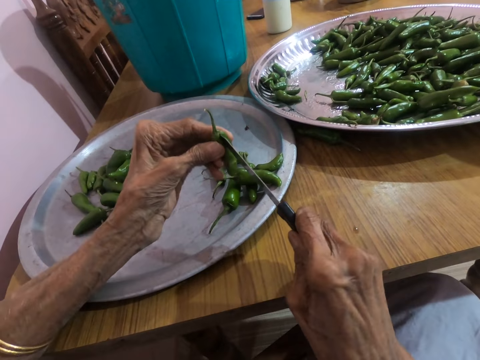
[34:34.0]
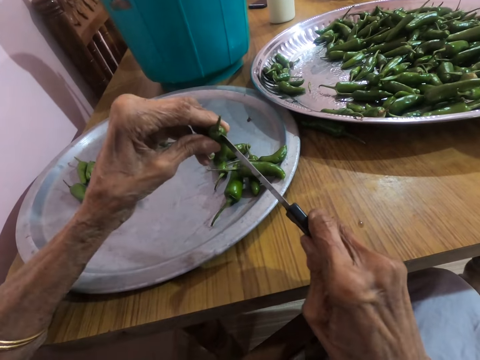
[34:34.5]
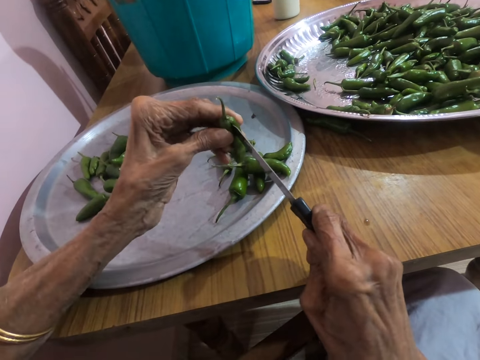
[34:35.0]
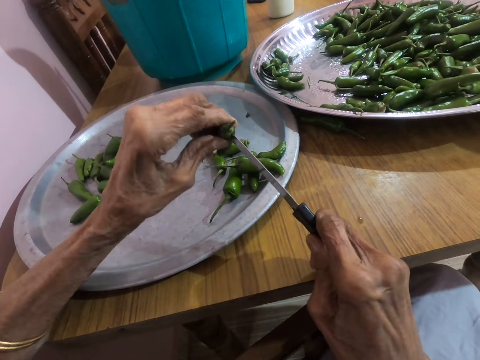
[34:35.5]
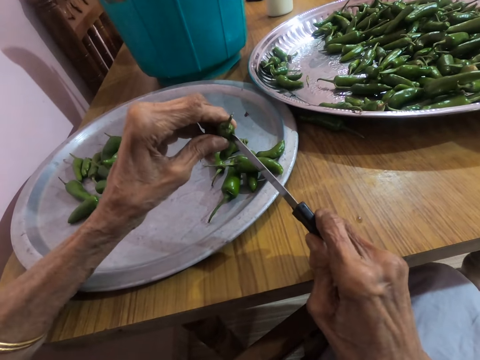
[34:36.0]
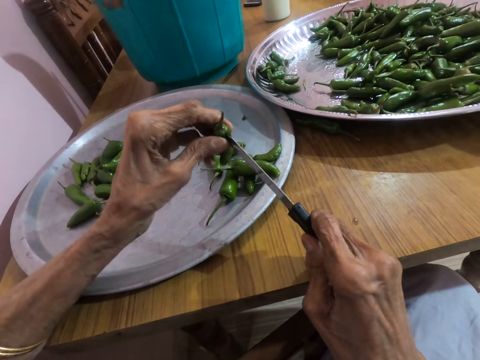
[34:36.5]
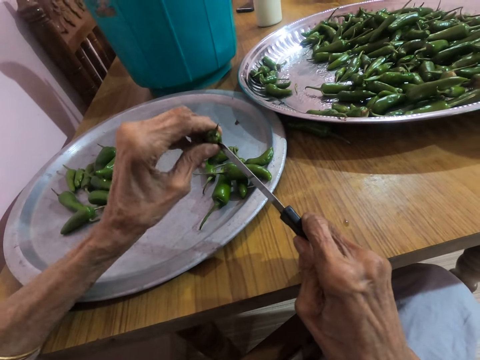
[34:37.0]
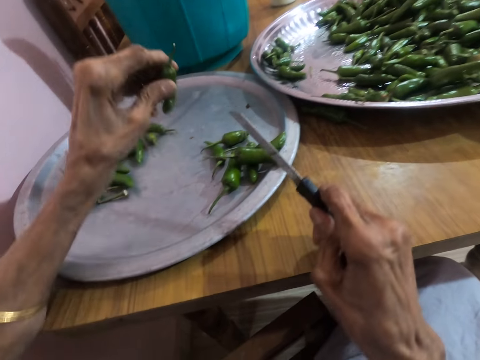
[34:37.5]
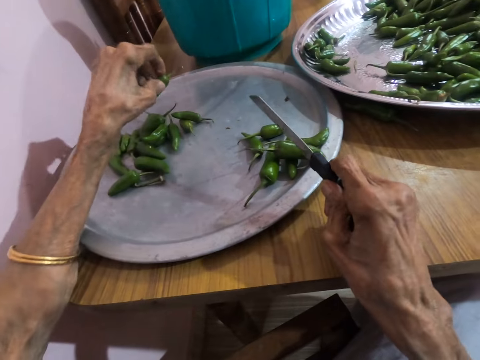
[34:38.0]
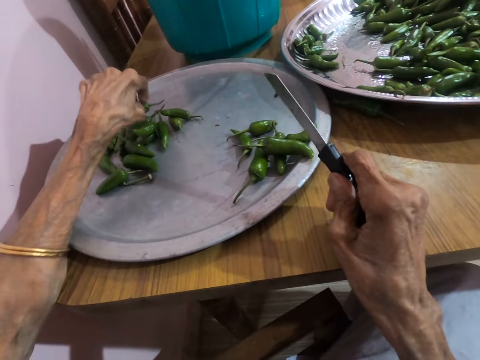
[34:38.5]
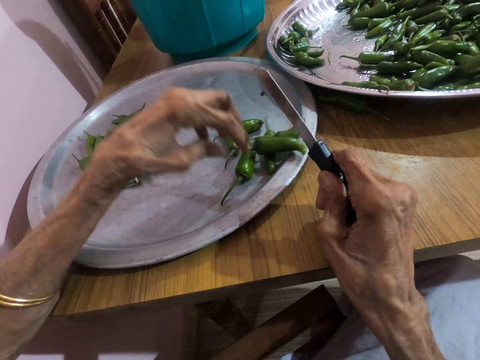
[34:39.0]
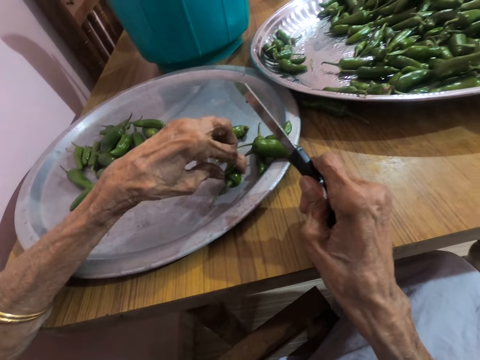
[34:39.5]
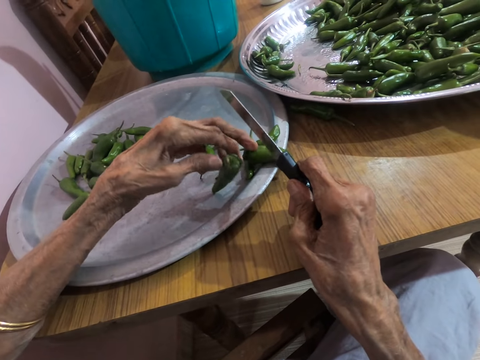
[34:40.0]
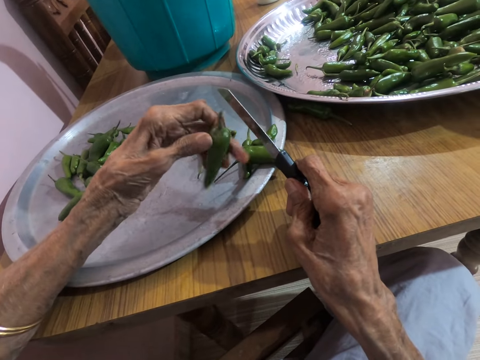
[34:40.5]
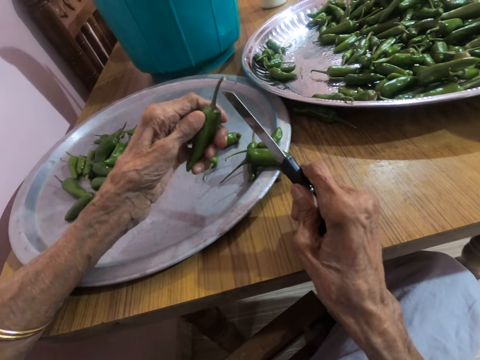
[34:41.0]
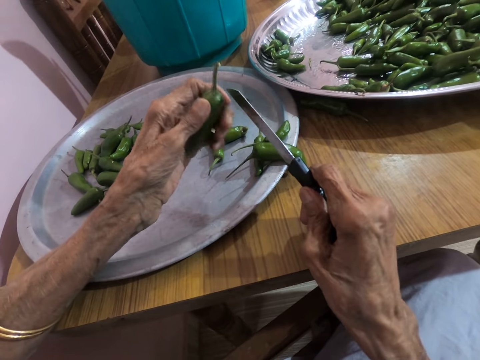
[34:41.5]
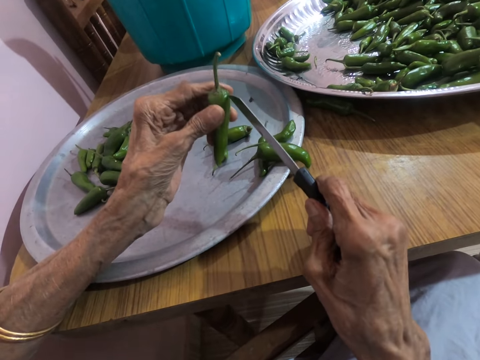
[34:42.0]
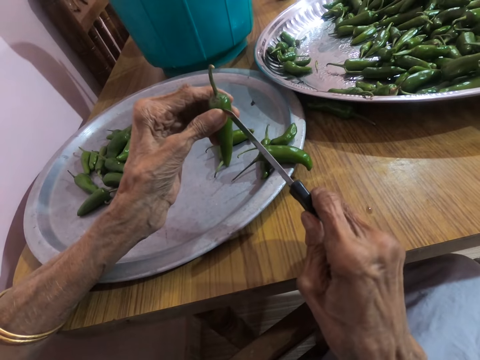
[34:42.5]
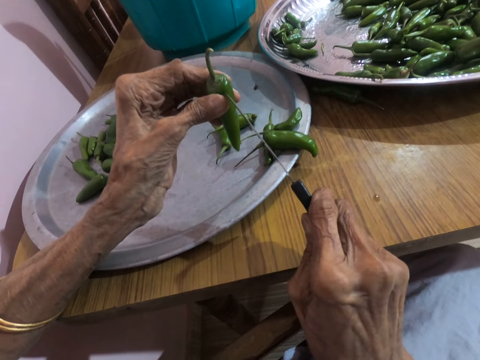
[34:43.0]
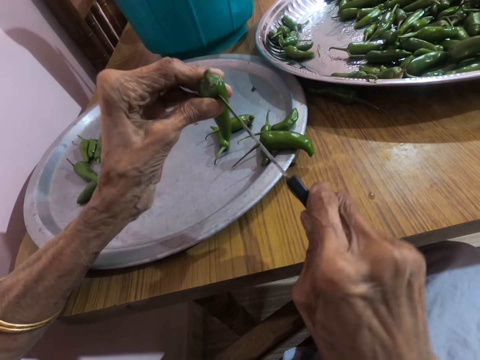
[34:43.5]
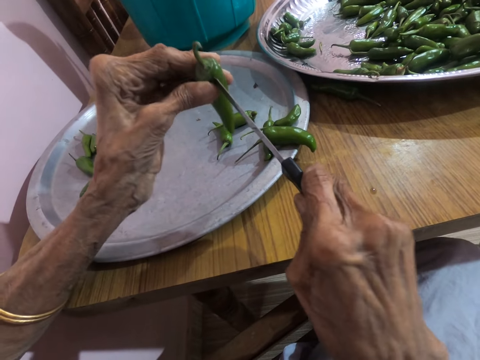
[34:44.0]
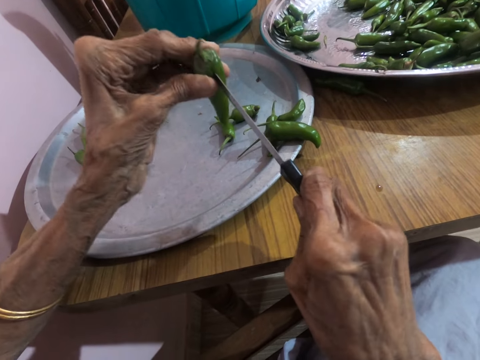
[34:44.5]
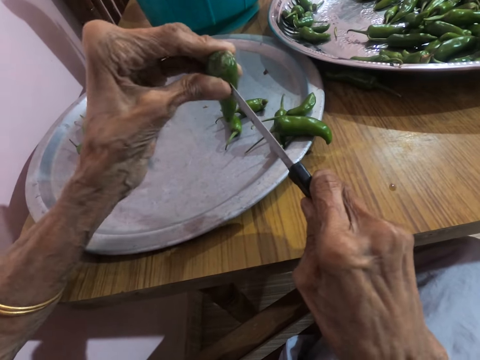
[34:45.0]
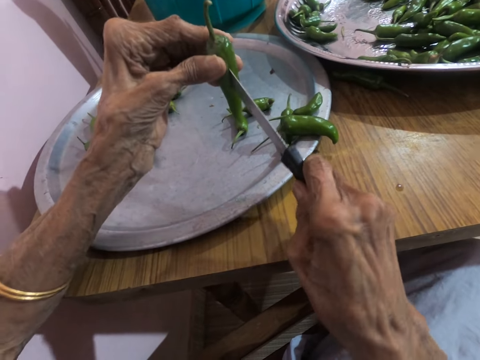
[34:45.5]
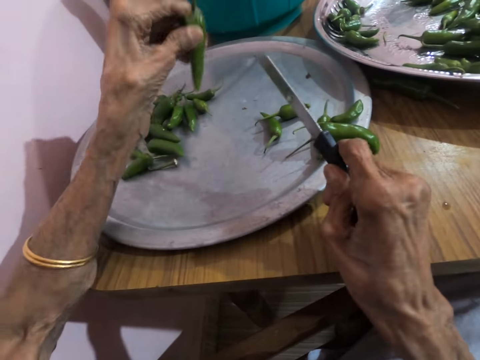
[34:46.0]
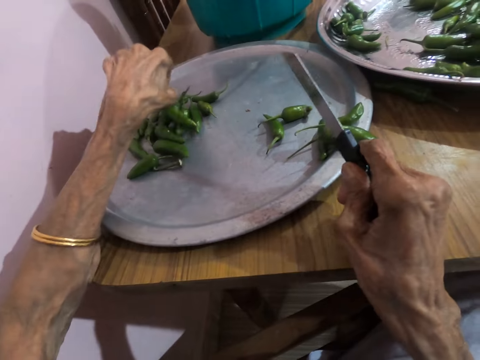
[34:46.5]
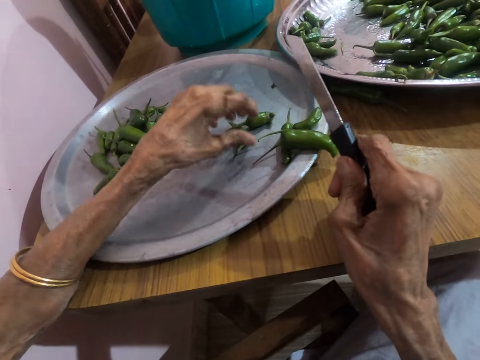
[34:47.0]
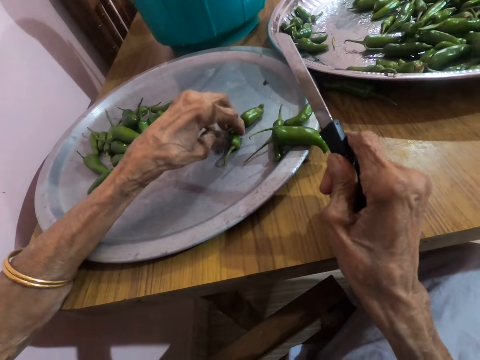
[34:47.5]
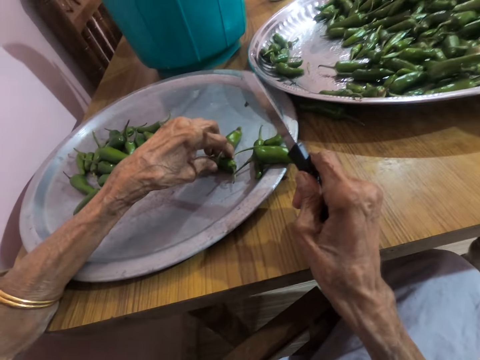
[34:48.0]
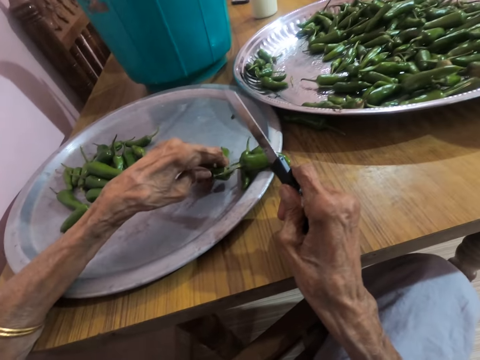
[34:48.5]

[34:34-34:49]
The camera wearer talks to a woman. The woman talks to the camera wearer. The camera wearer talks to the woman. The woman talks to the camera wearer. The camera wearer cuts the chili using a knife. They pick the green chili on the tray.

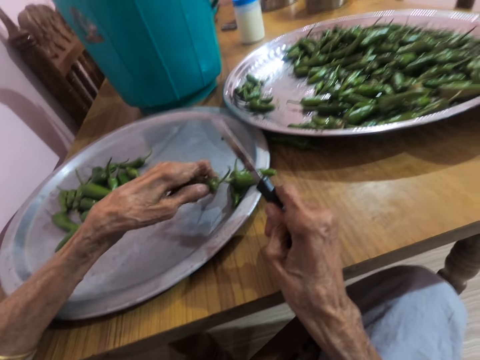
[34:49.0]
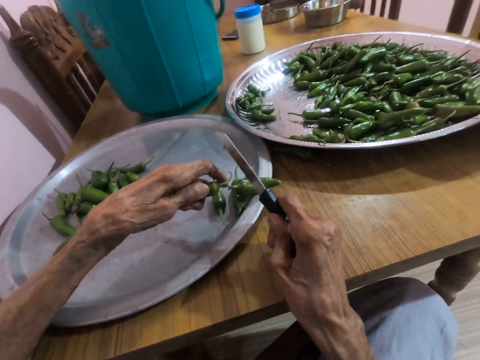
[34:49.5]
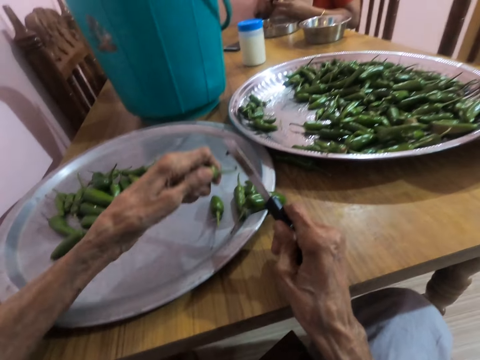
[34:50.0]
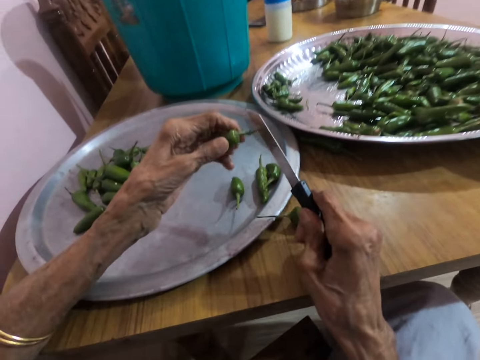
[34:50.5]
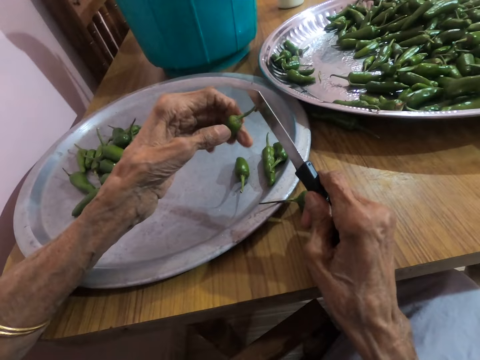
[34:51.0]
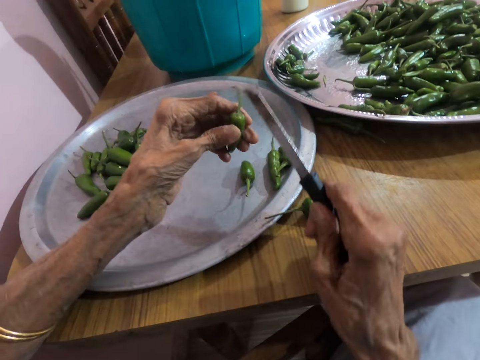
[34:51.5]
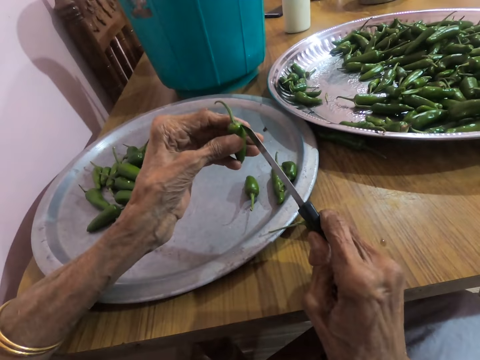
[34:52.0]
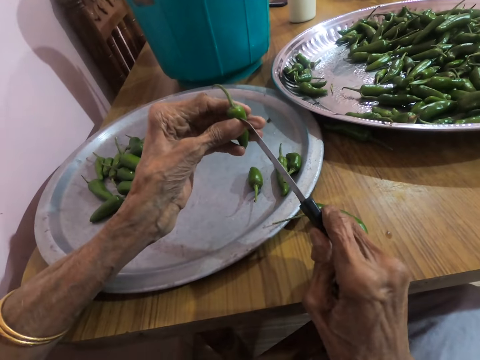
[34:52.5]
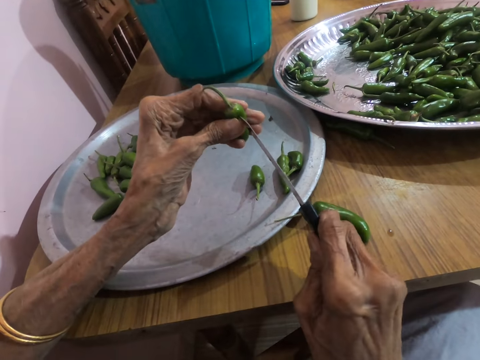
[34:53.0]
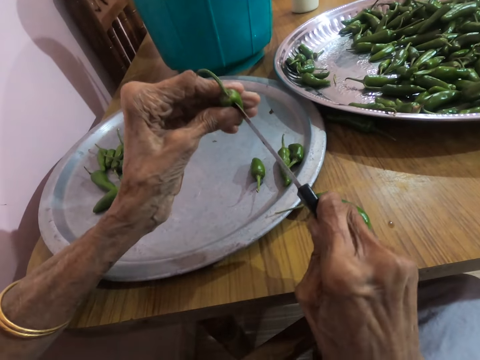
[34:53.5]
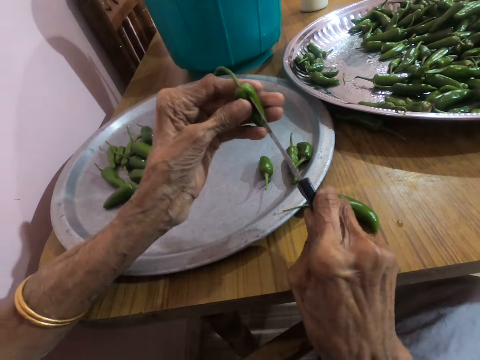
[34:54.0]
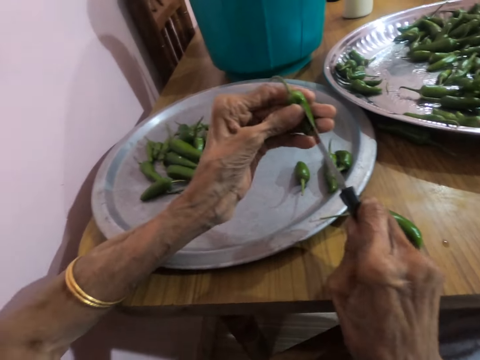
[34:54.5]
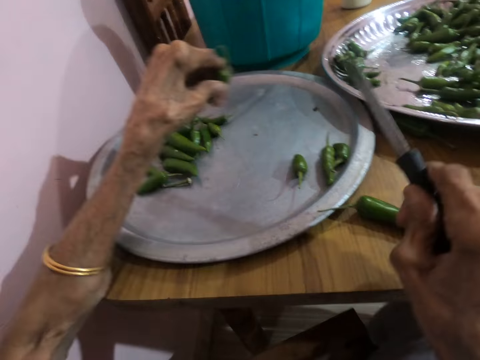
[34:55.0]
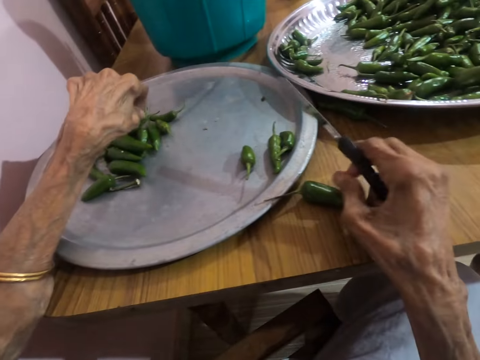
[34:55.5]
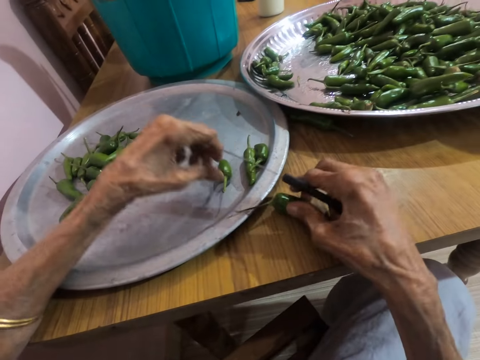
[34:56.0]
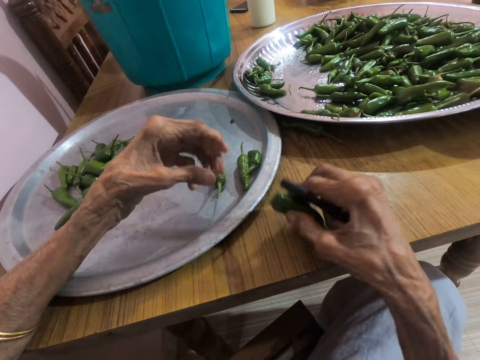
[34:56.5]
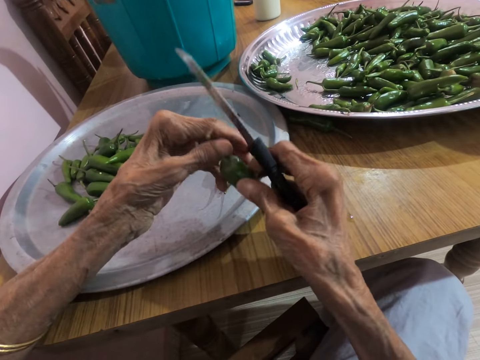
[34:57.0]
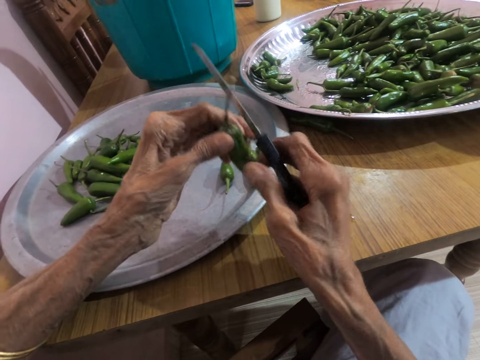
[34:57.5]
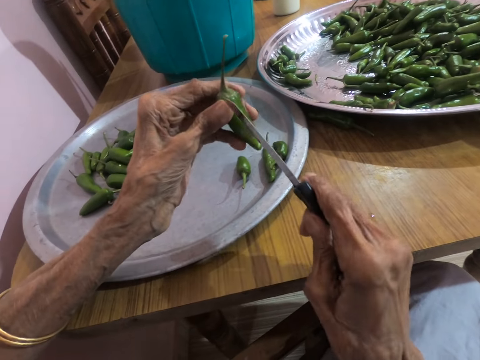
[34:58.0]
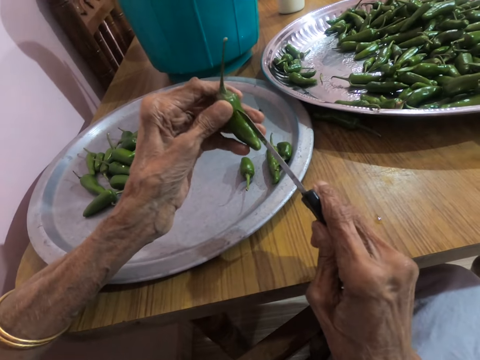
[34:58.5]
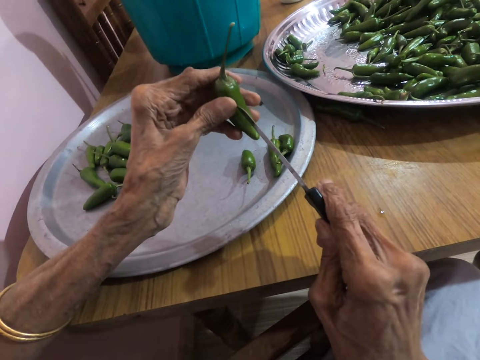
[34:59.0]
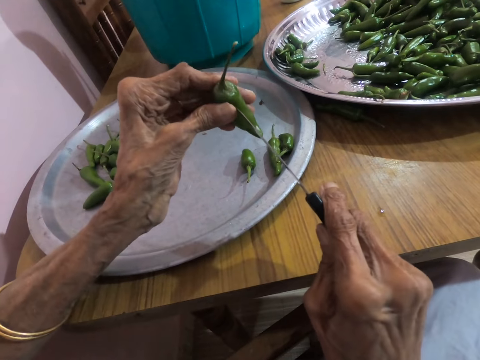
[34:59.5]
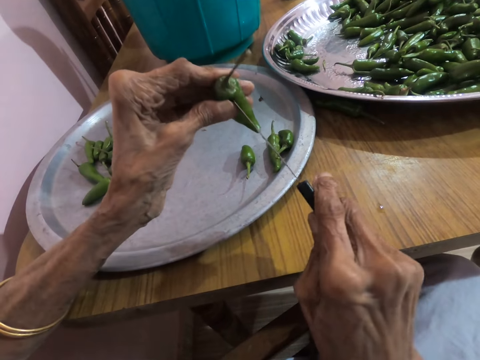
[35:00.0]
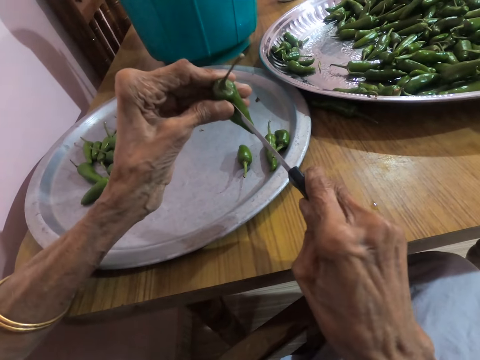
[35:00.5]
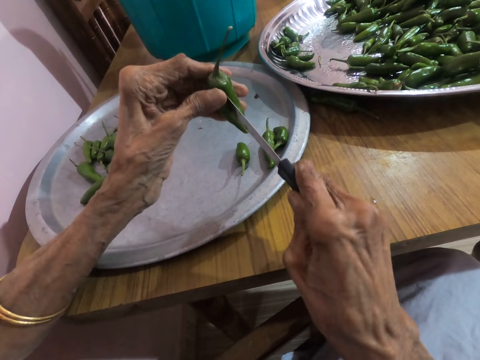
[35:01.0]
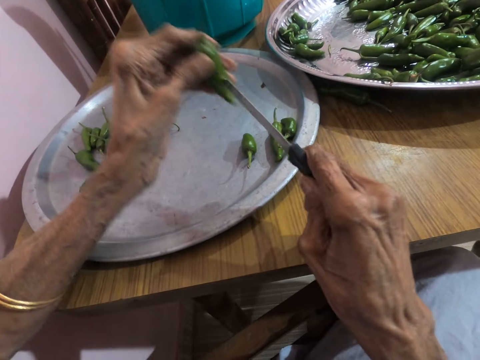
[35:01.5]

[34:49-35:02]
The camera wearer talks to a woman. The woman talks to the camera wearer. The camera wearer talks to the woman. They cut the chili using a knife. They put the green chili on the tray. They pick the green chili. They cut the chili using the knife.
